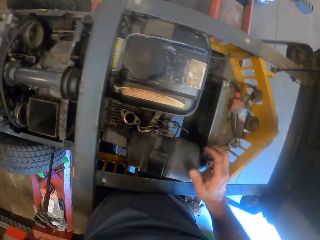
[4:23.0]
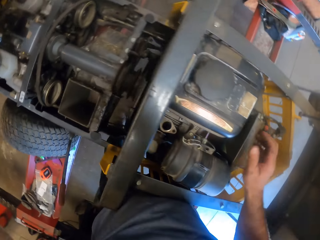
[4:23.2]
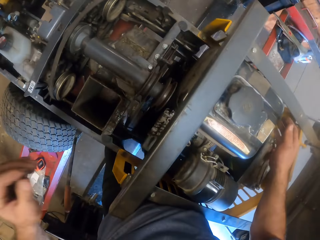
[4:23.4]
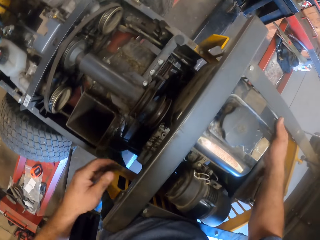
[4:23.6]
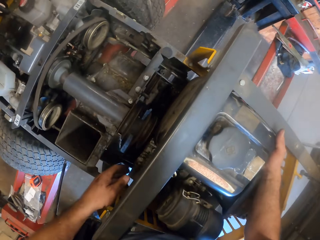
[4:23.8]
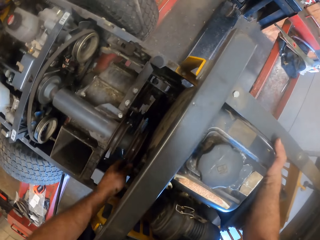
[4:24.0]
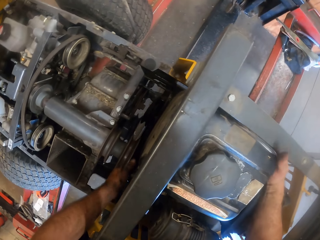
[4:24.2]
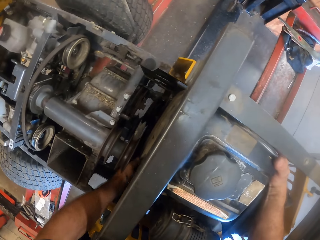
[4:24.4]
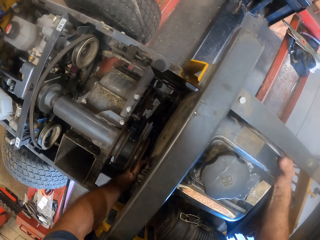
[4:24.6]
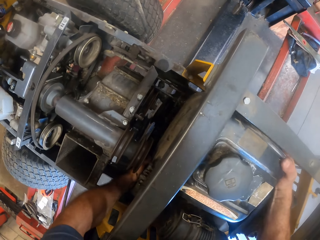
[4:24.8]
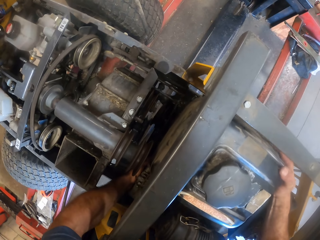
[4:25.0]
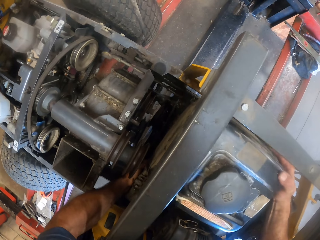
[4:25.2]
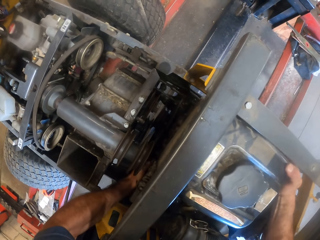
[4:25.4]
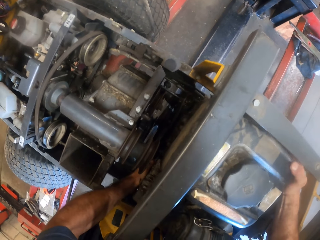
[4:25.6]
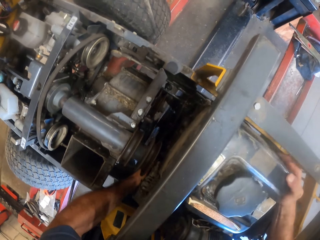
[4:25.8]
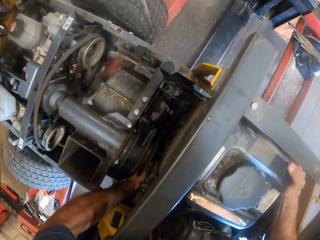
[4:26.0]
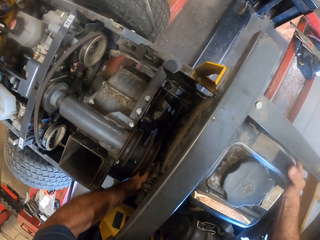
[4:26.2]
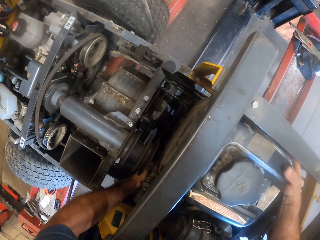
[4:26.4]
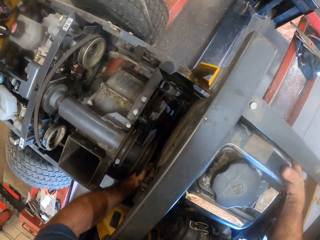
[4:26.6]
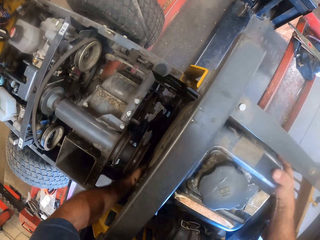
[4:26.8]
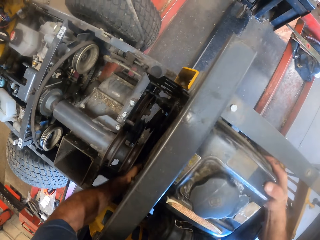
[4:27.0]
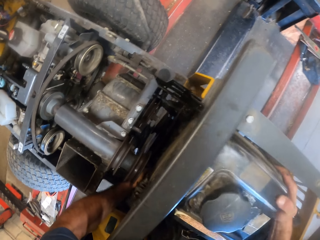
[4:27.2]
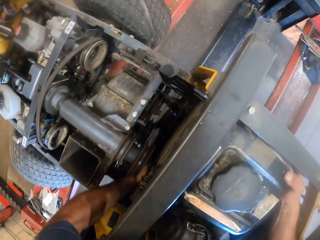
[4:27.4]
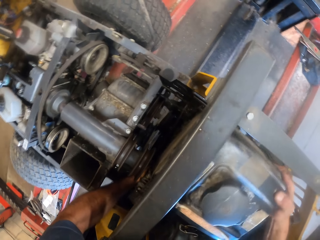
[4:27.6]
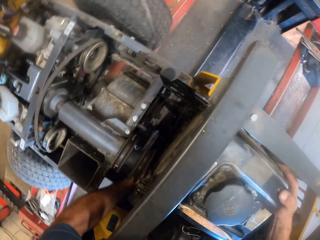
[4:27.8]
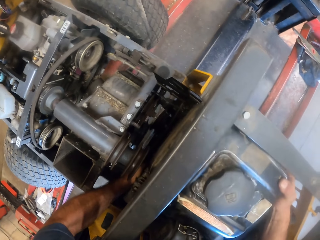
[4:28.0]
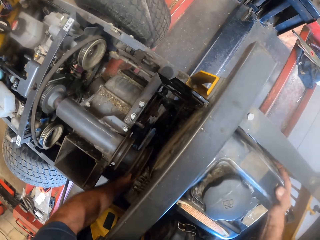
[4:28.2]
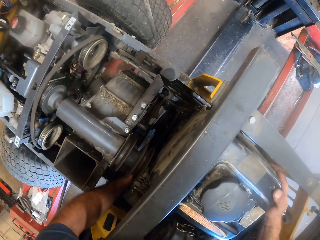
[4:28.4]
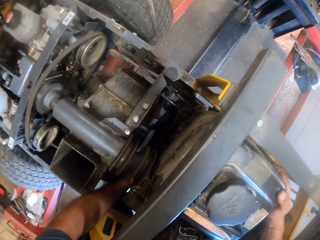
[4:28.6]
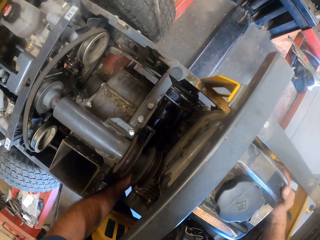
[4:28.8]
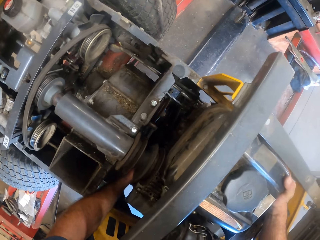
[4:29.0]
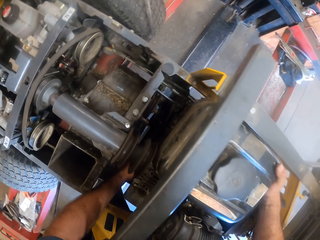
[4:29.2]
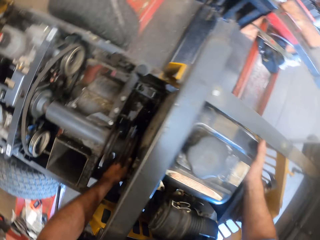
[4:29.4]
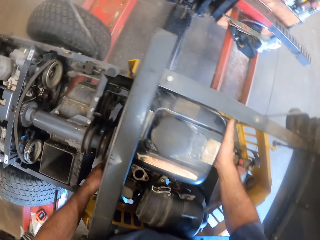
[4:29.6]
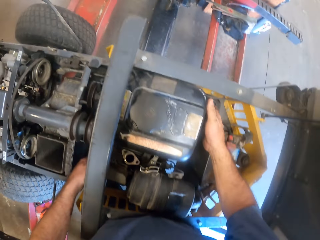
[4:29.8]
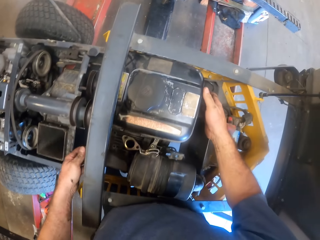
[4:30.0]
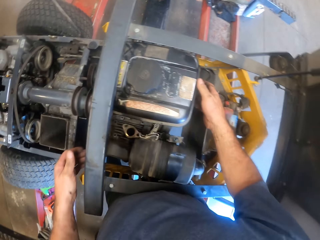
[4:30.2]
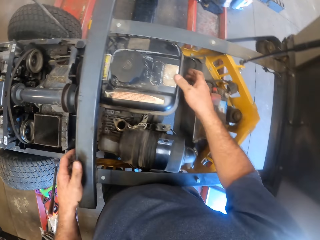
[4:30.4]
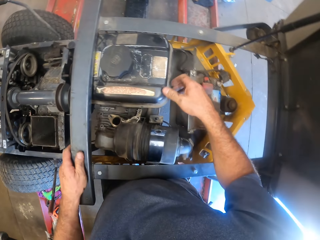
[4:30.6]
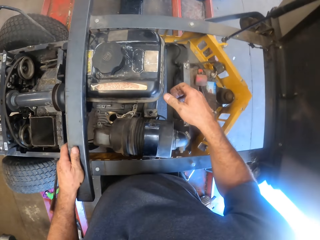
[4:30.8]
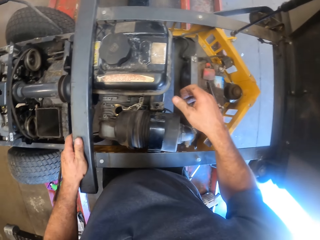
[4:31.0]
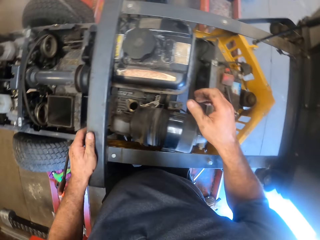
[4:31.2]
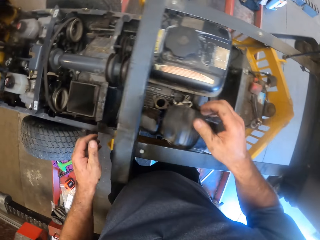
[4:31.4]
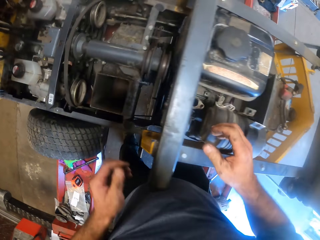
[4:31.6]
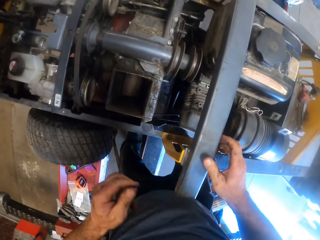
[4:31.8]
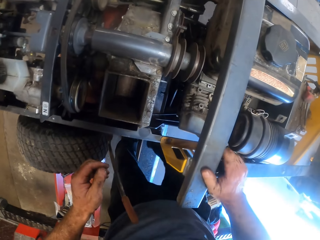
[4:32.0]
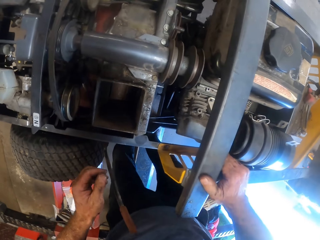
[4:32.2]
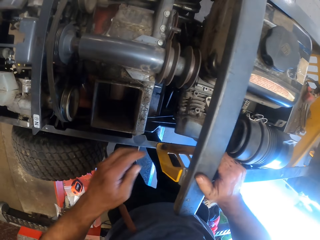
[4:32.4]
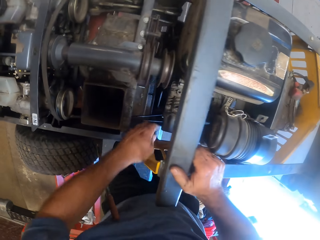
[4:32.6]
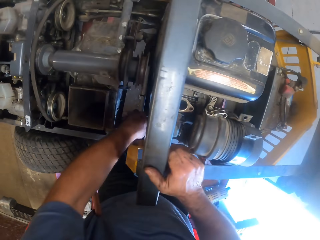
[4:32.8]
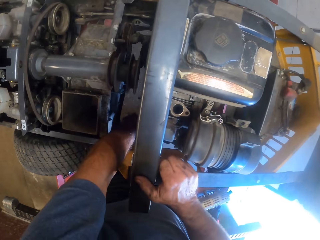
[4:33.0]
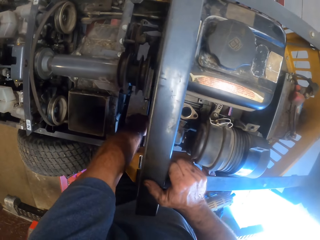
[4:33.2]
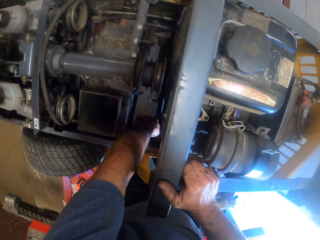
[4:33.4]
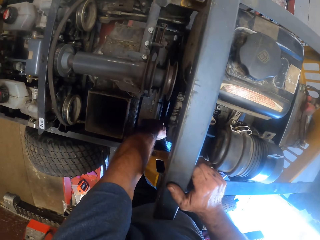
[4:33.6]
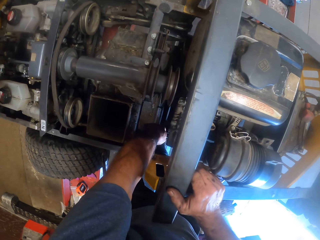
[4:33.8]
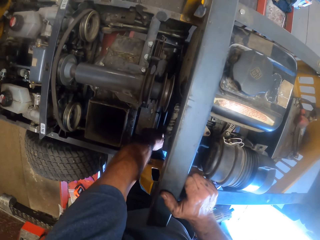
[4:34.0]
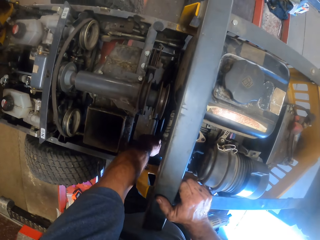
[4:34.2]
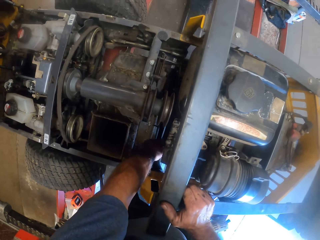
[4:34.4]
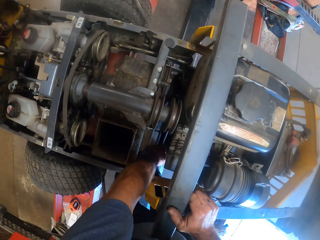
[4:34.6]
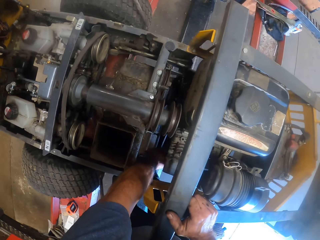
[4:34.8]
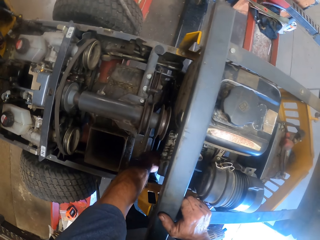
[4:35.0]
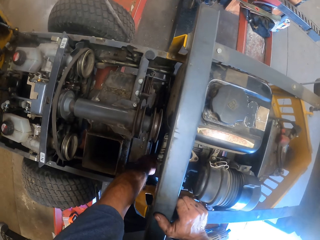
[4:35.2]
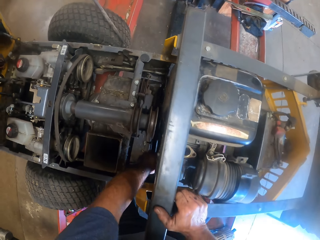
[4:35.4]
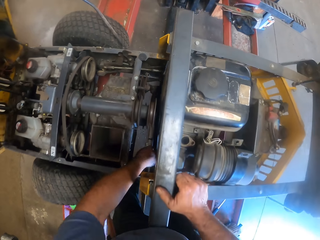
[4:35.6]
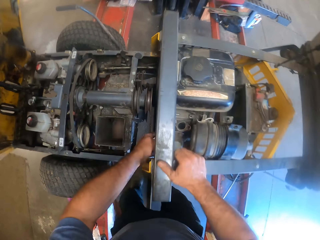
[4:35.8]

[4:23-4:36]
The camera wearer touches the engine part. He adjusts the small engine of the lawnmower with both hands. He moves the hands. He removes both hands from the small engine of the lawnmower and places his left hand on the deck of the lawnmower. He removes his left hand from the lawnmower. He touches the engine part. He places his right hand on the lawnmower. He dips his left hand into the lawnmower. He adjusts the axle of the lawnmower.

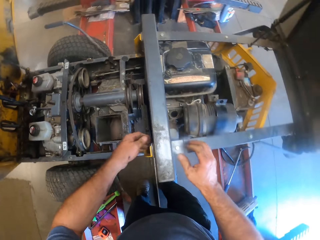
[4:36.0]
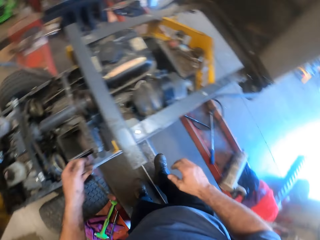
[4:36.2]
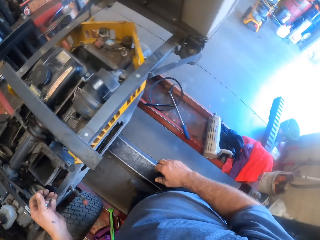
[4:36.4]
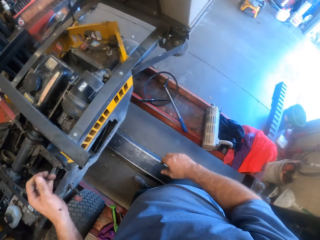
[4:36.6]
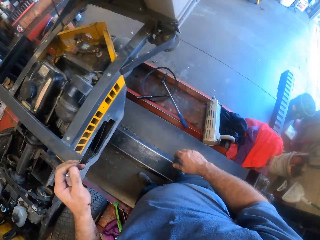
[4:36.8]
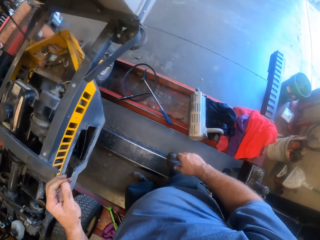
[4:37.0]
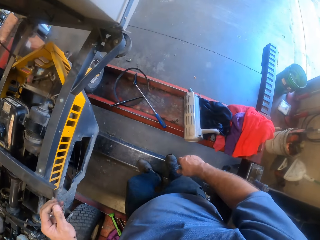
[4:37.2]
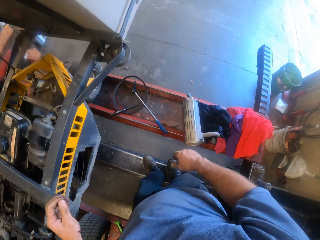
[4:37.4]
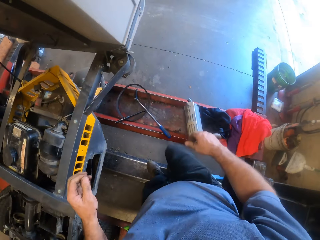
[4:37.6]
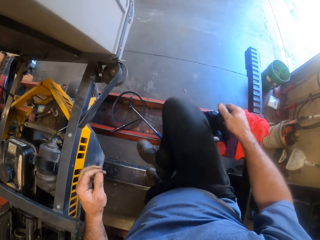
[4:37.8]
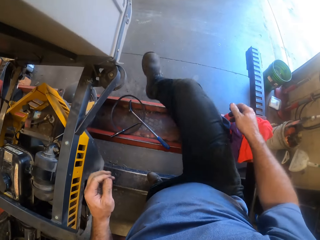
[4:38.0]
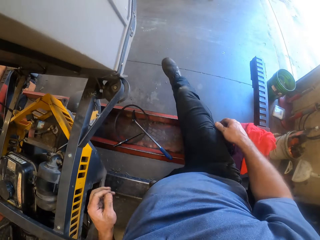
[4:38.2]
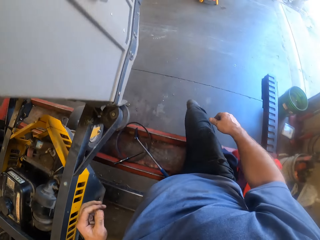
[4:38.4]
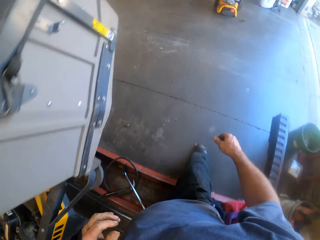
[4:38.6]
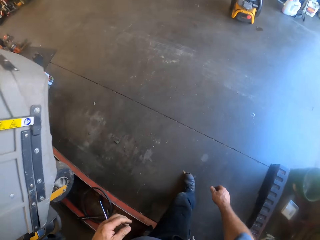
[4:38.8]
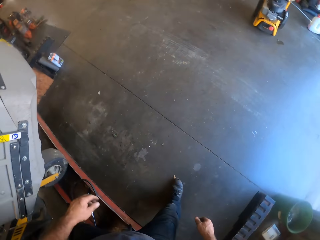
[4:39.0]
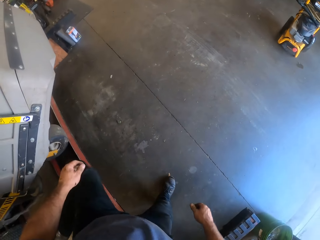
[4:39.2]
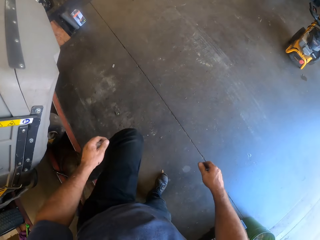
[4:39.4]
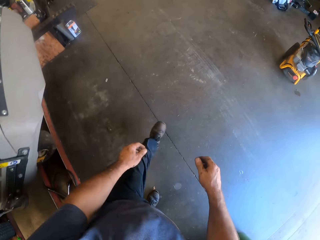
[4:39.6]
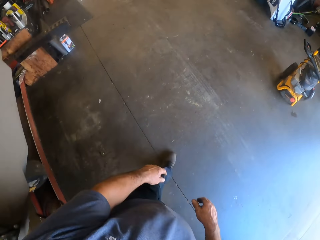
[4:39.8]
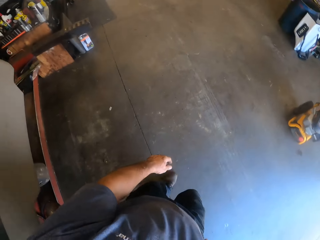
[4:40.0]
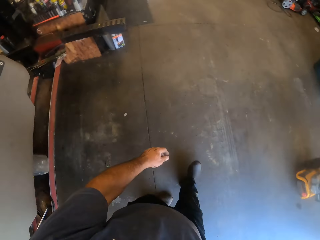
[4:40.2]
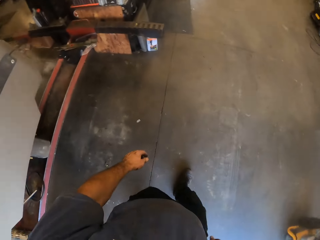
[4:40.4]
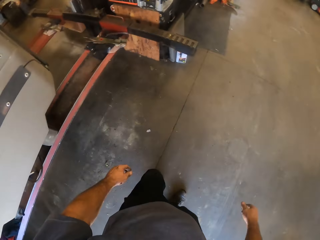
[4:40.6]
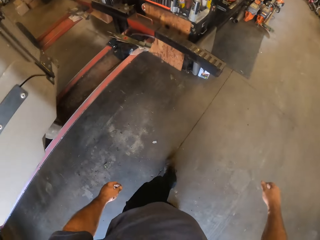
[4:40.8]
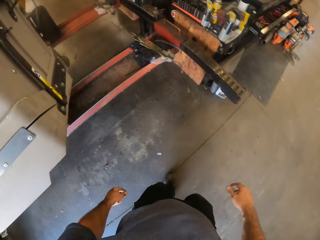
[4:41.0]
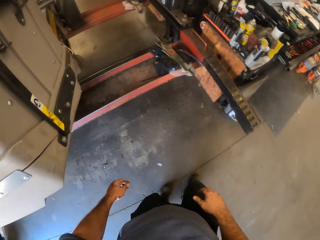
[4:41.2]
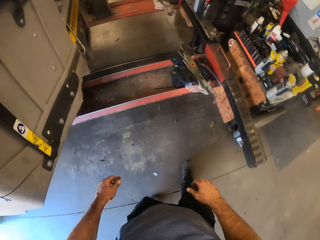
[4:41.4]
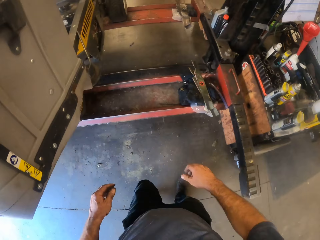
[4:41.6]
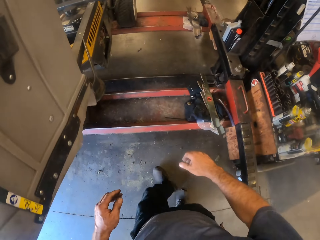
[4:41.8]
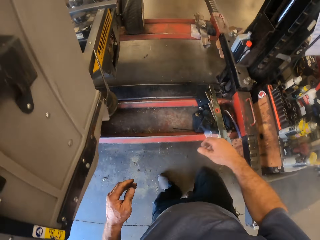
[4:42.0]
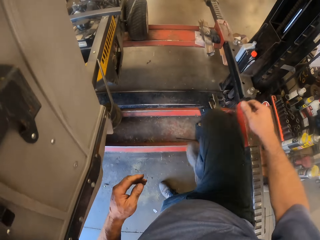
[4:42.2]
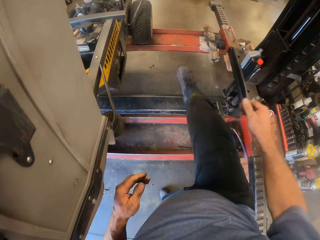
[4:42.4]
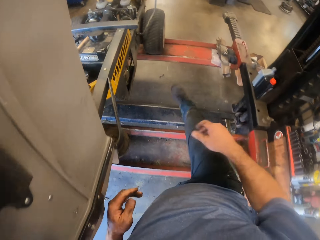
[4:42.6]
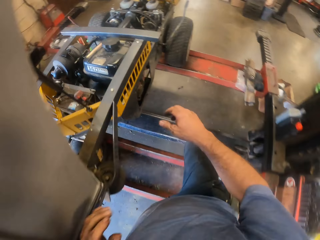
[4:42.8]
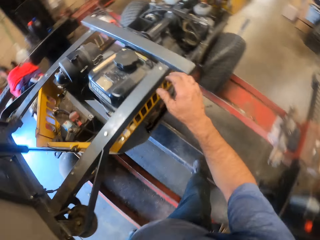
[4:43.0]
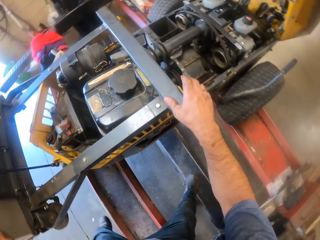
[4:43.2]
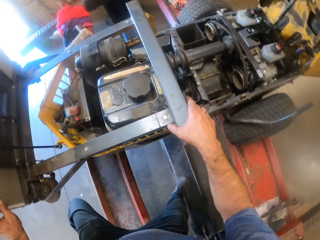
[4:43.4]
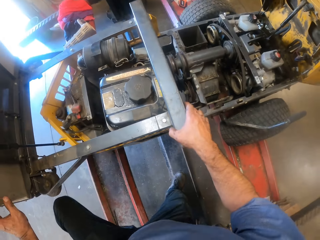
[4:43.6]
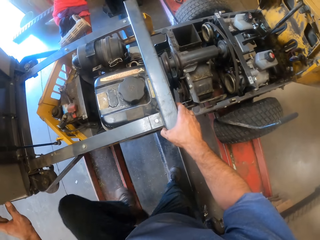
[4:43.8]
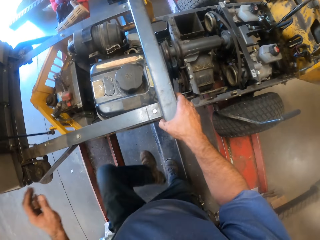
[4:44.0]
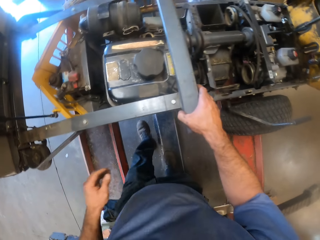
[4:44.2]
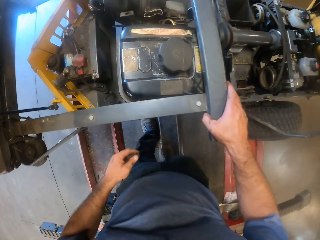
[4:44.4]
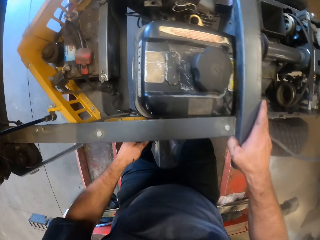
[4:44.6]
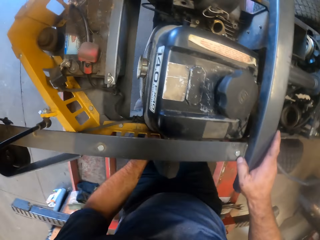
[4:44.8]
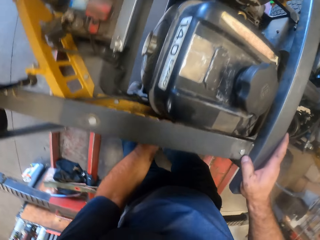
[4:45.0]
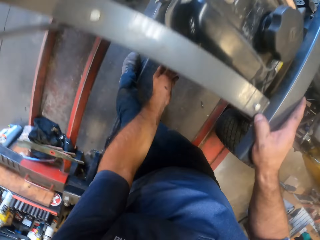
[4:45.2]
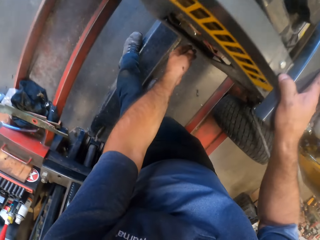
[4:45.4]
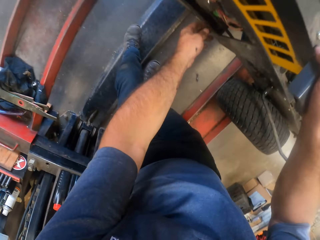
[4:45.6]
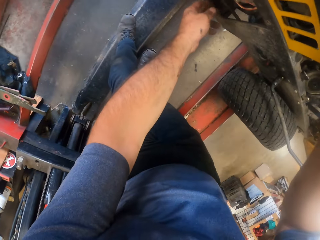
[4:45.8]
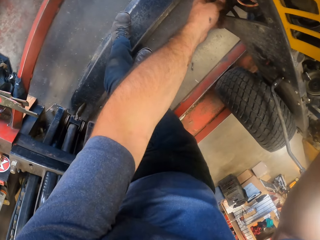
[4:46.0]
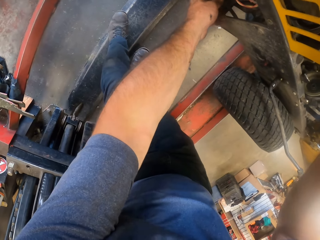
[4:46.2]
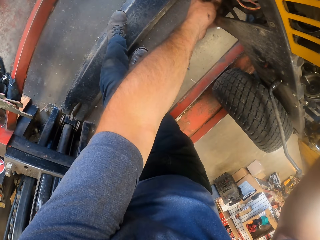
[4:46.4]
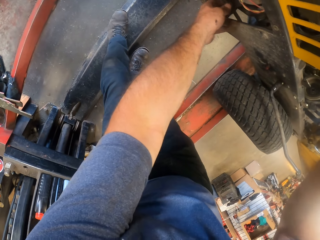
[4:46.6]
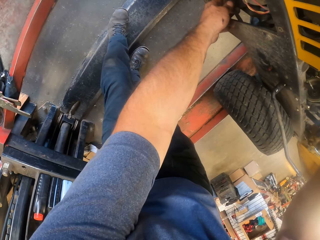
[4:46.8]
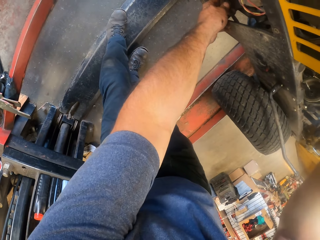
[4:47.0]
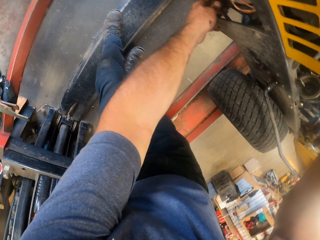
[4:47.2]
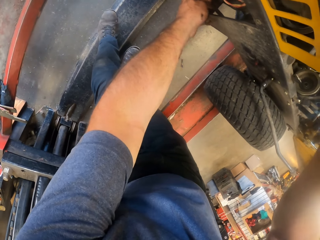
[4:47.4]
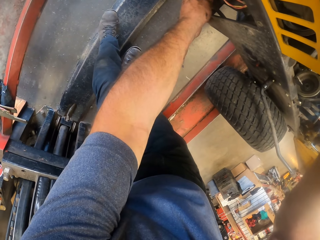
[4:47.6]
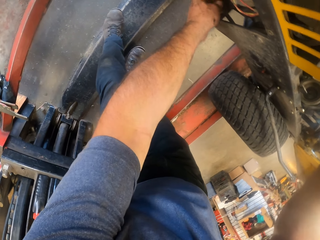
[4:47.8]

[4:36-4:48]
The camera wearer removes his left hand from the lawnmower and removes his right hand from the lawnmower. He moves the legs. He jumps the metal bar. He walks around. He jumps the metal bar. He touches the metal bar. He places his right hand on the deck of the lawnmower. He moves the leg. He touches the car. He pulls on the wires of the lawnmower with his left hand. He fixes the part of the machine.
